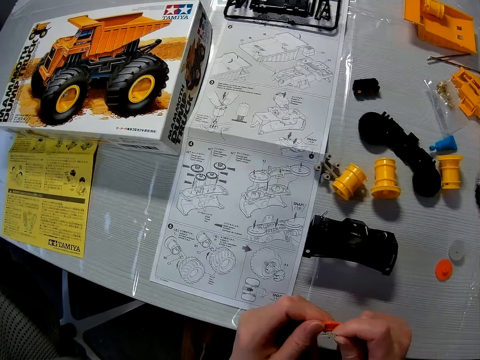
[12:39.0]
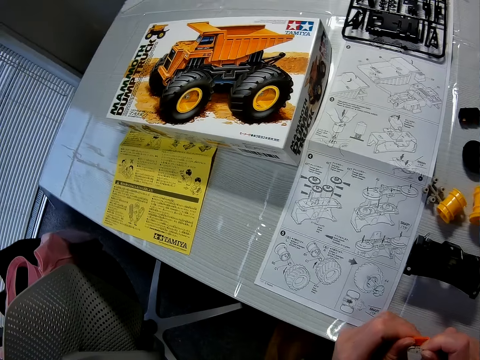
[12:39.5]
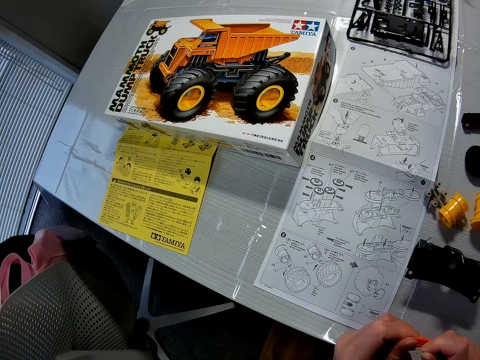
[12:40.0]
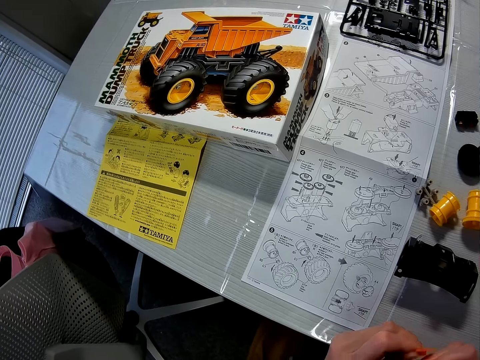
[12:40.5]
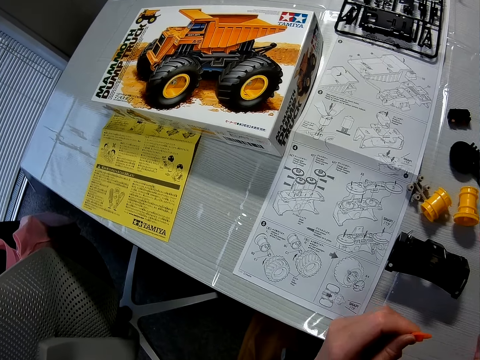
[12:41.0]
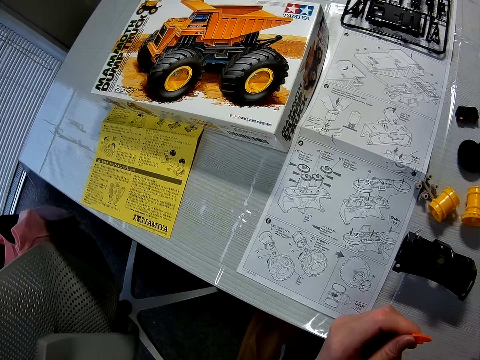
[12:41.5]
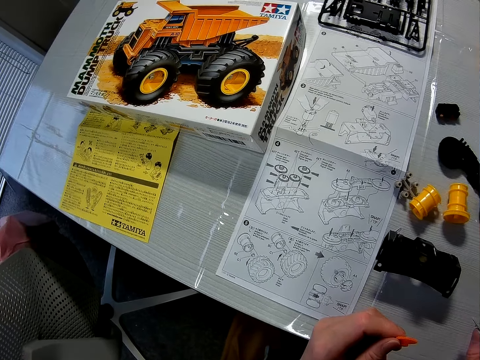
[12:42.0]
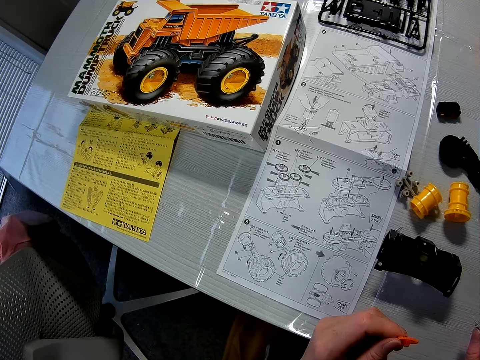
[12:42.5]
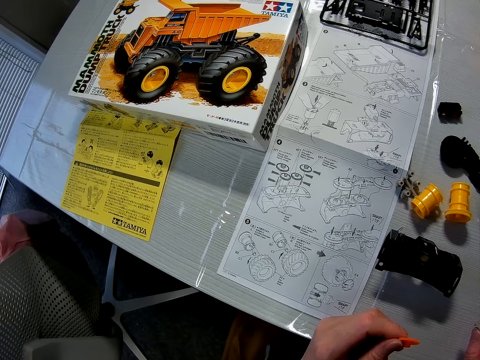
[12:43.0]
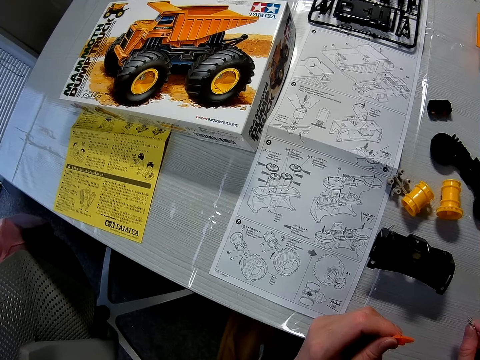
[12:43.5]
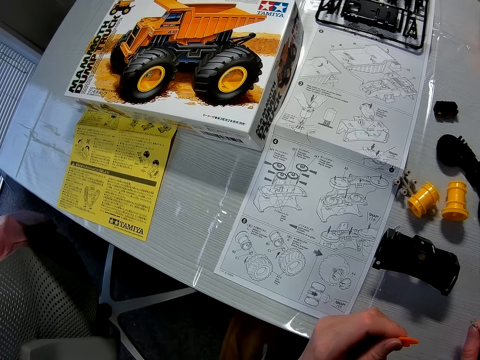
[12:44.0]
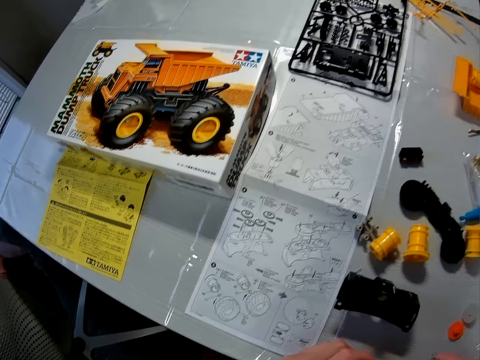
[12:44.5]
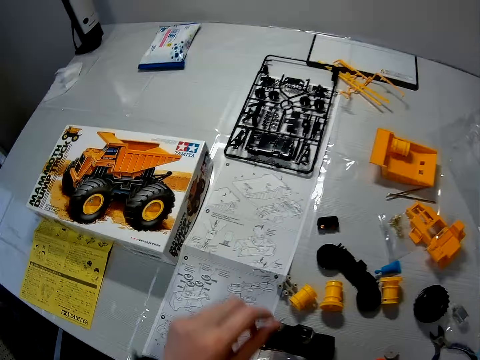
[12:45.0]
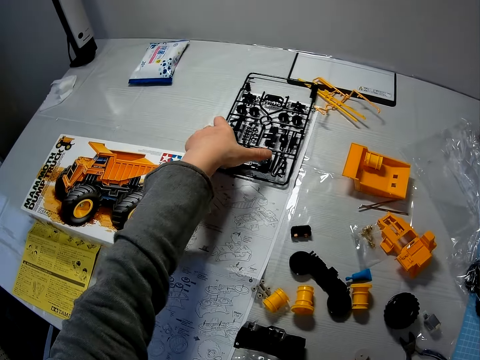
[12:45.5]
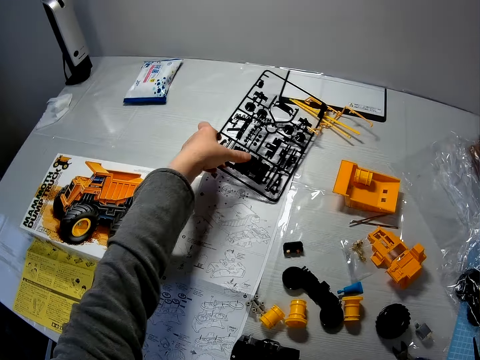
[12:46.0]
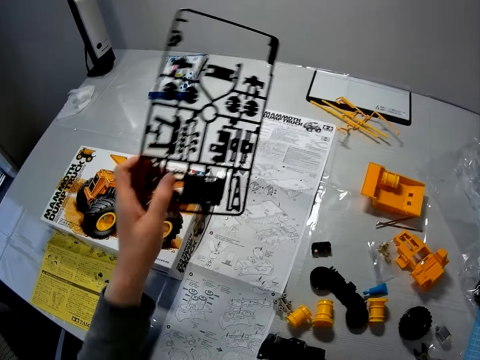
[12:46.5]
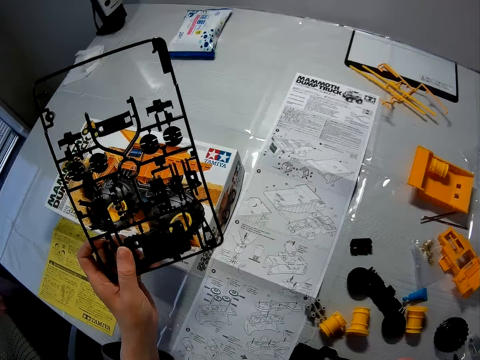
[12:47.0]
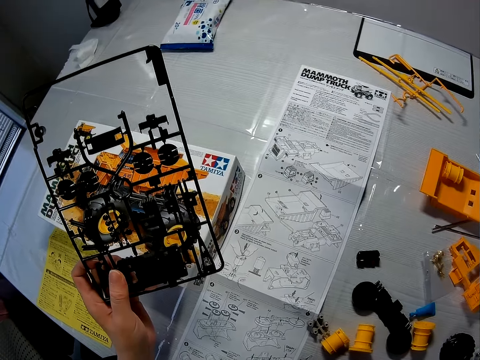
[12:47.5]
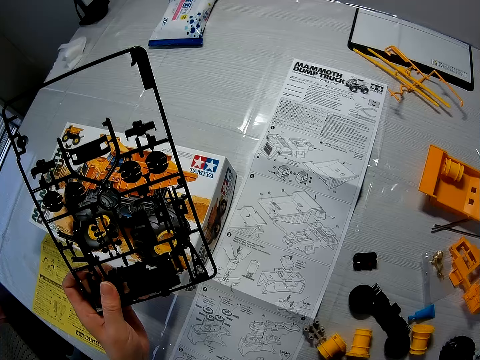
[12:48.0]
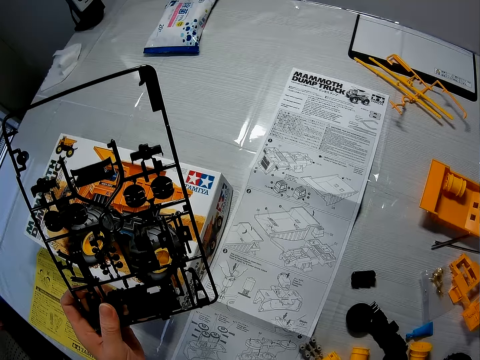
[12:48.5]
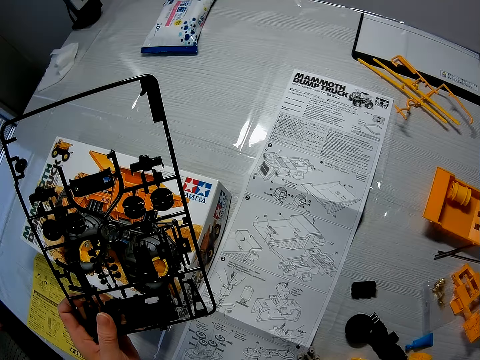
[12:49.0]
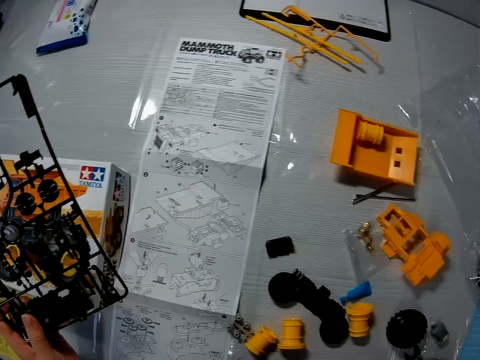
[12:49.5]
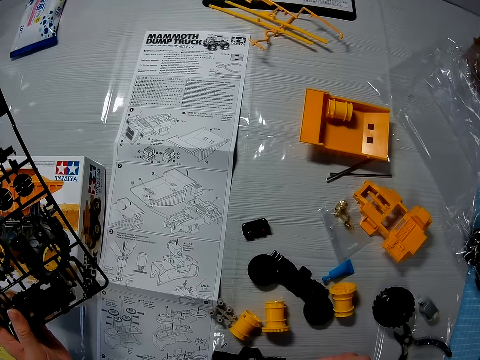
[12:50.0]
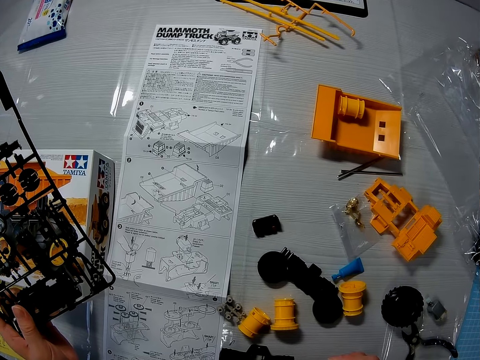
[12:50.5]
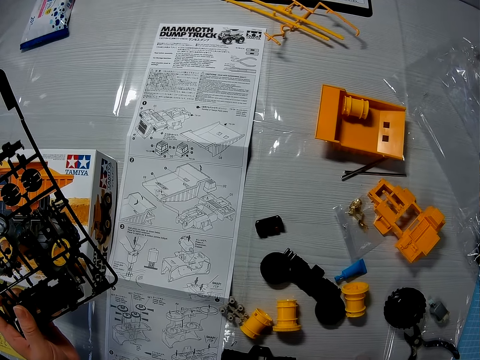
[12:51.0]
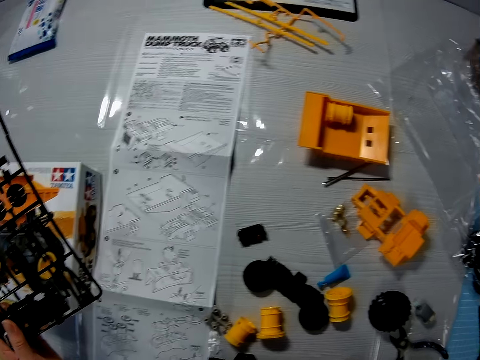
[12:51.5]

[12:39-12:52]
The camera wearer picks the set of black pieces of the toy truck with his left hand.

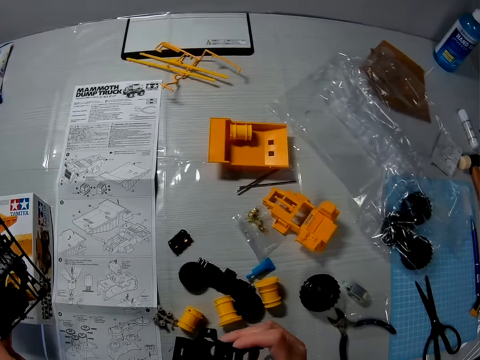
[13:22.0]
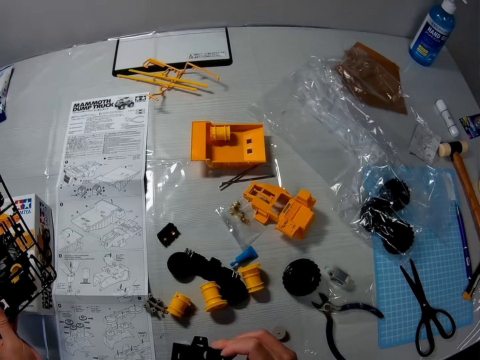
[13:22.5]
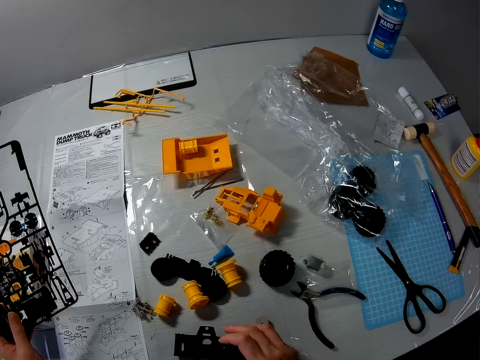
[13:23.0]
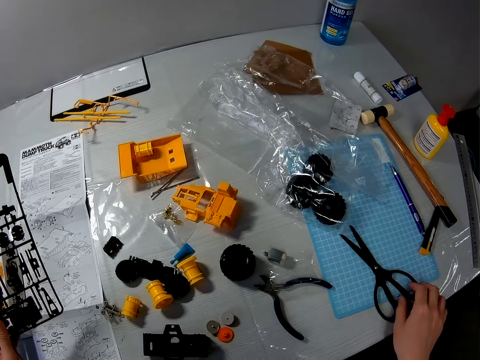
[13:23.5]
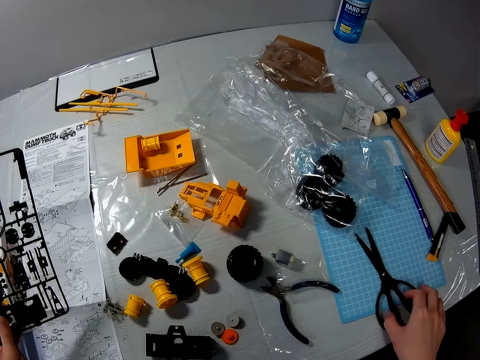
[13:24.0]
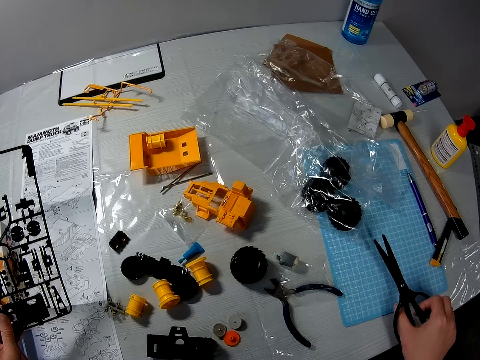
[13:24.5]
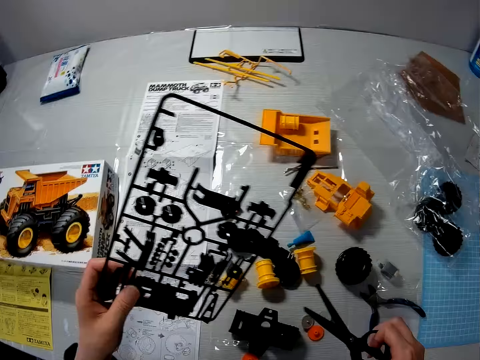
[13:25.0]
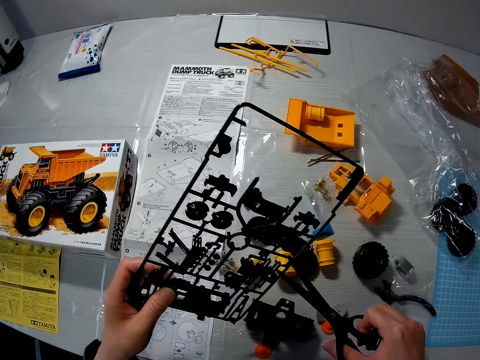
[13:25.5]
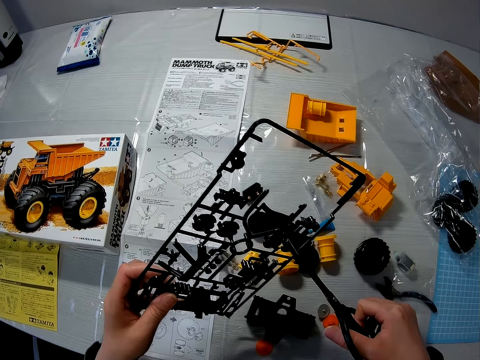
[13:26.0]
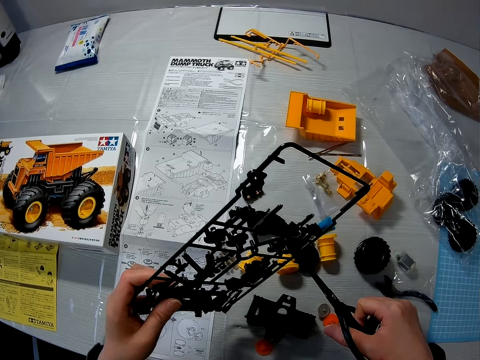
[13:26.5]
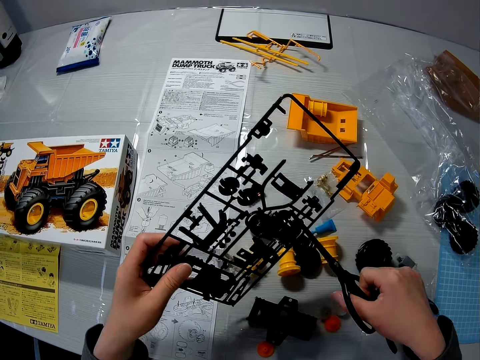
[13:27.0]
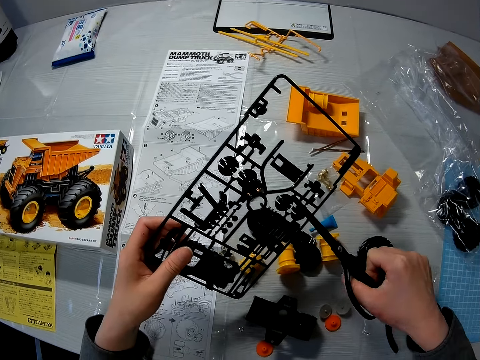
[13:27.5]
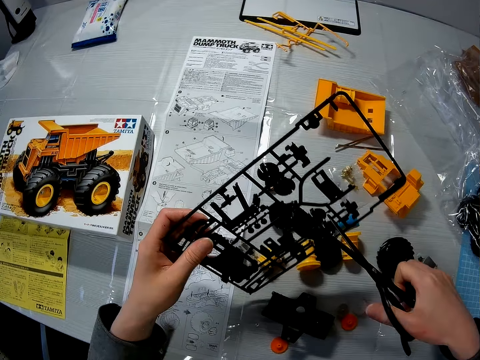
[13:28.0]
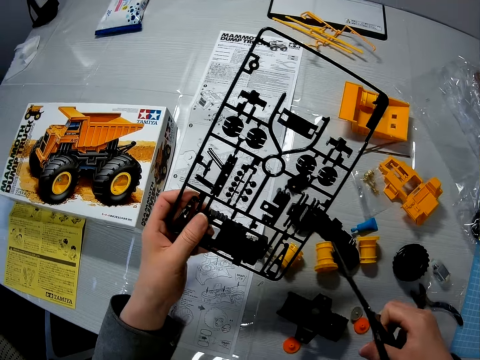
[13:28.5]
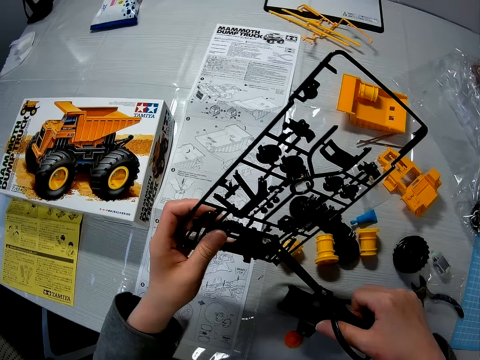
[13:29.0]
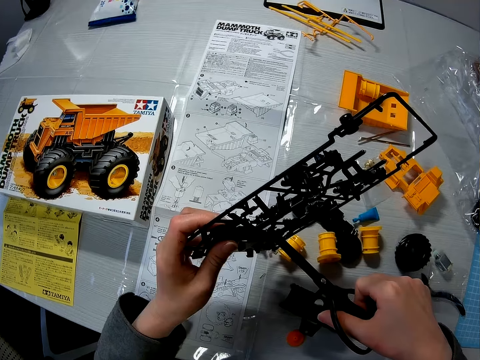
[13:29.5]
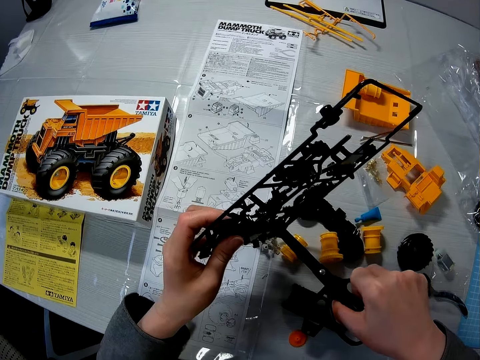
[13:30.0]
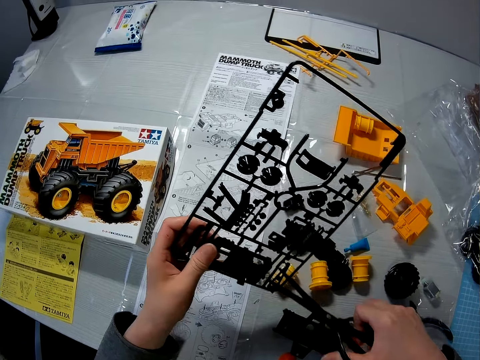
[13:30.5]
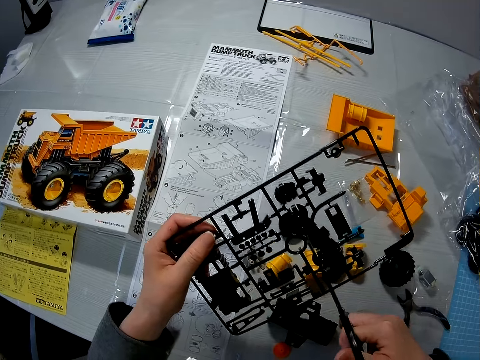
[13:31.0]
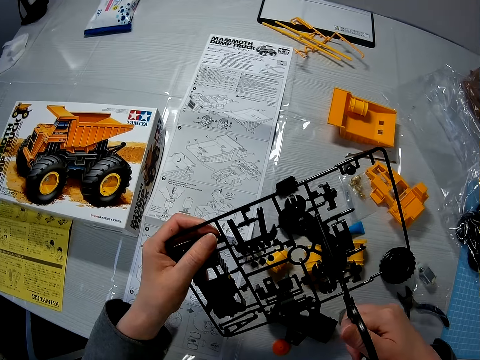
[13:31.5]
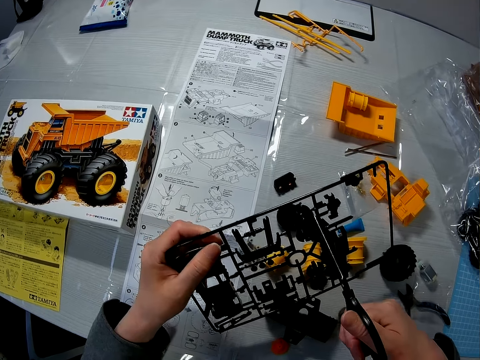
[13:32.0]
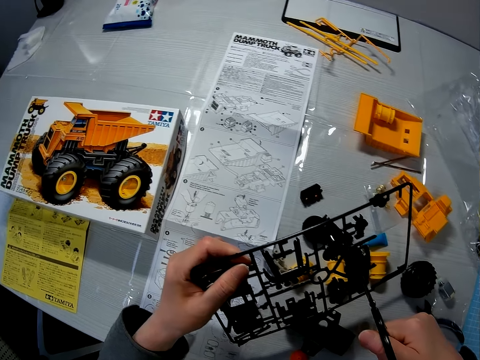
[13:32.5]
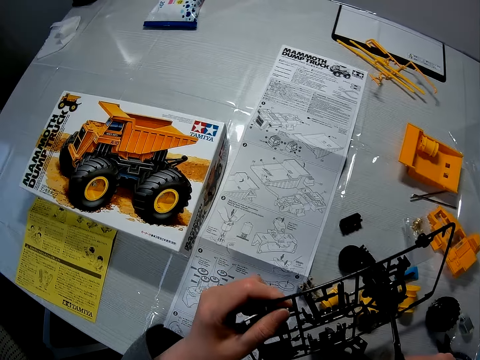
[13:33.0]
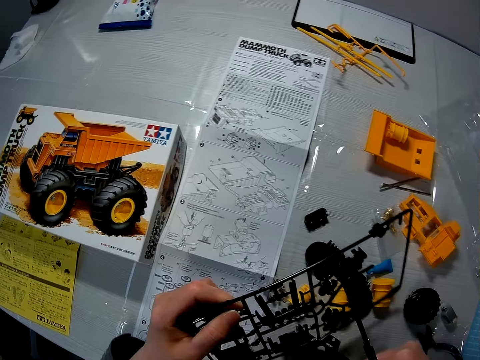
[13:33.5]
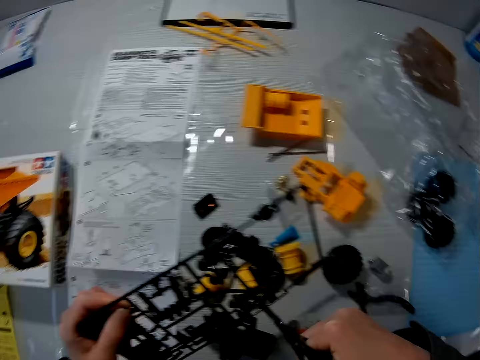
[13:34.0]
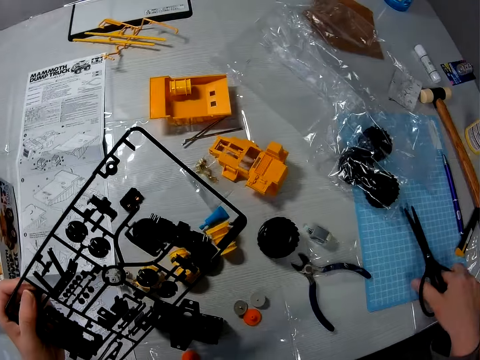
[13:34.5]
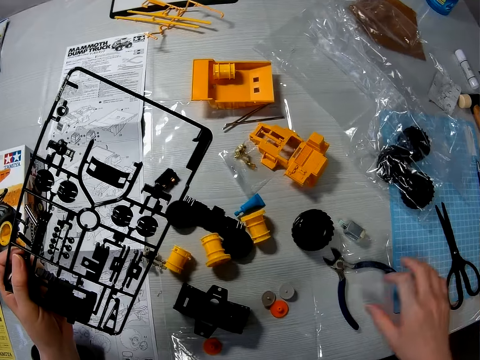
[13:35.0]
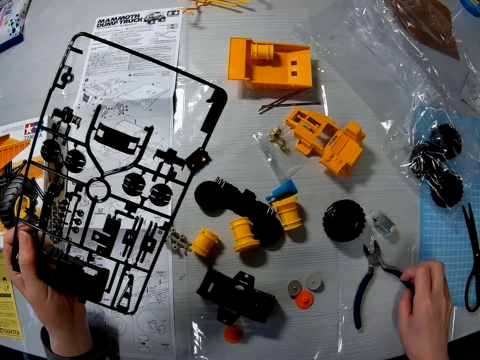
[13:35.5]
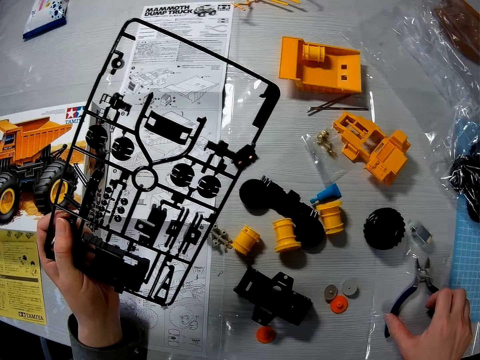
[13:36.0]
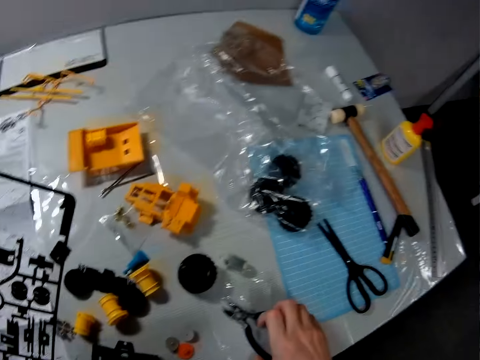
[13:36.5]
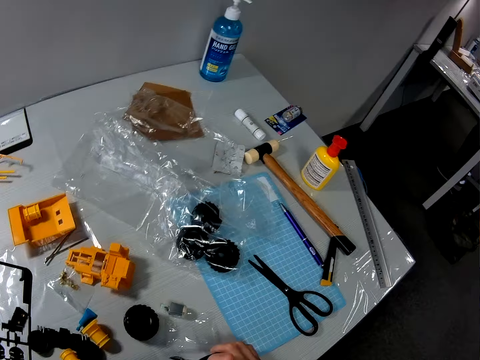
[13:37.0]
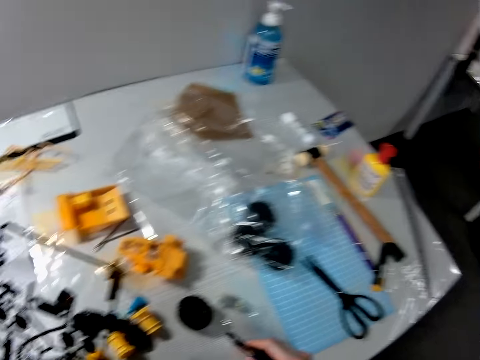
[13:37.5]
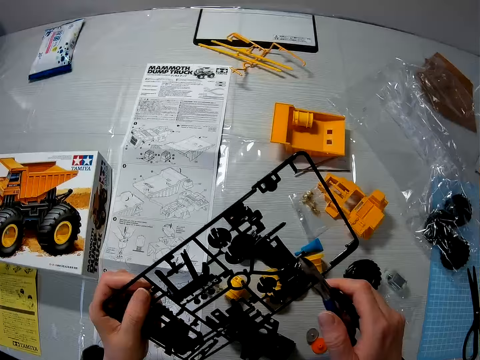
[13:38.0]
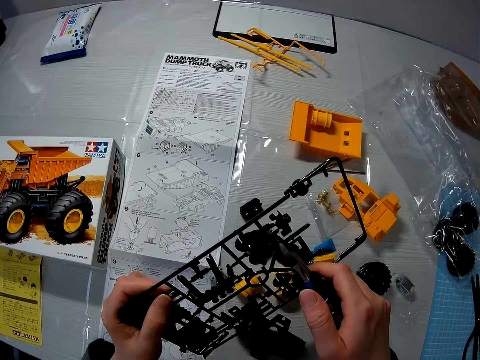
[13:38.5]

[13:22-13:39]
The camera wearer picks the scissors on the table with his right hand. He cuts the set of black pieces of the toy truck with the scissors. He puts the scissors on the table with his right hand. He picks a plier on the table with his right hand.
